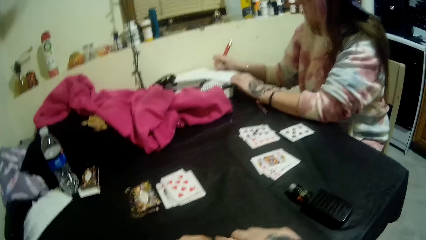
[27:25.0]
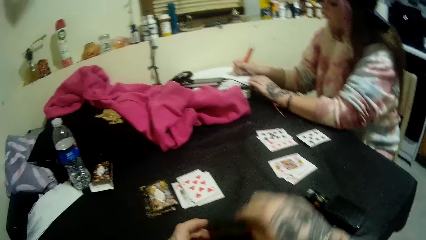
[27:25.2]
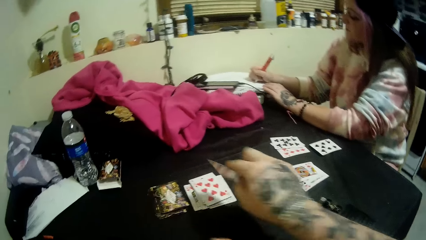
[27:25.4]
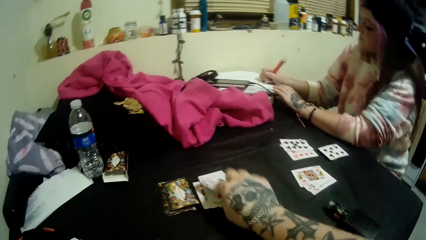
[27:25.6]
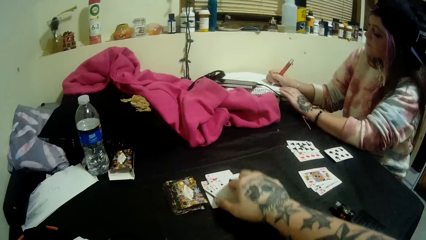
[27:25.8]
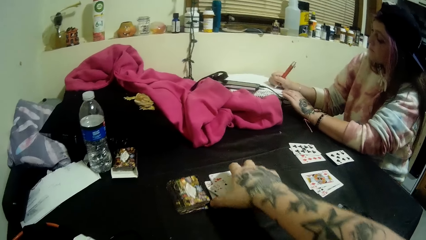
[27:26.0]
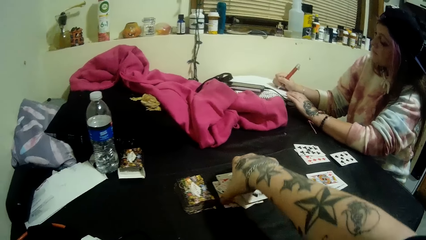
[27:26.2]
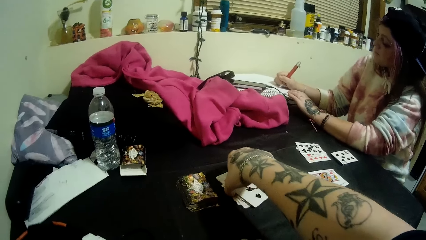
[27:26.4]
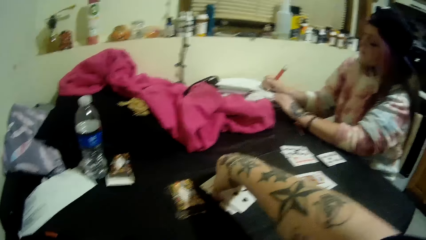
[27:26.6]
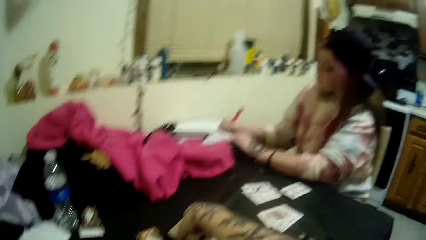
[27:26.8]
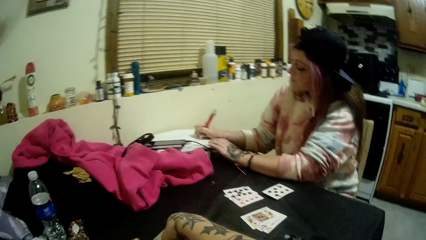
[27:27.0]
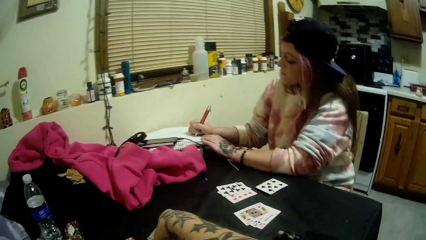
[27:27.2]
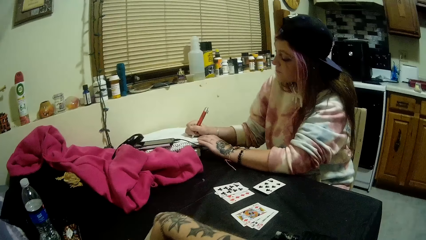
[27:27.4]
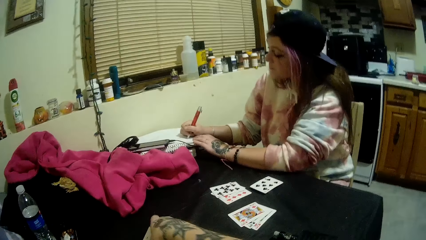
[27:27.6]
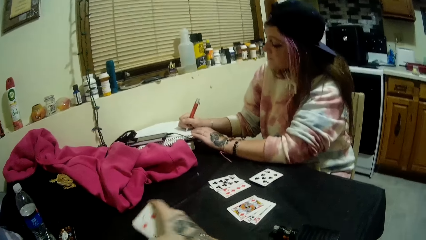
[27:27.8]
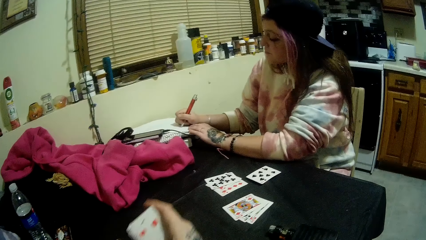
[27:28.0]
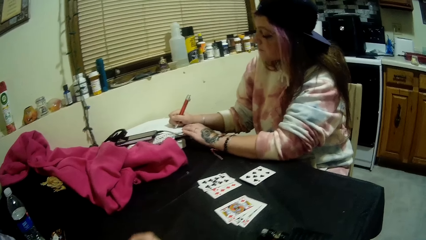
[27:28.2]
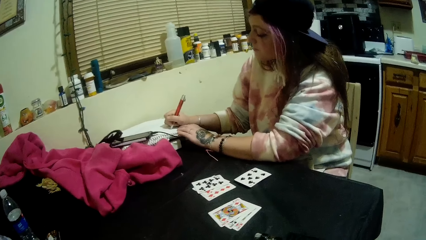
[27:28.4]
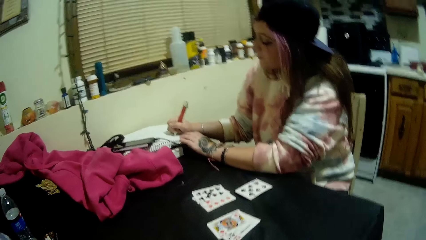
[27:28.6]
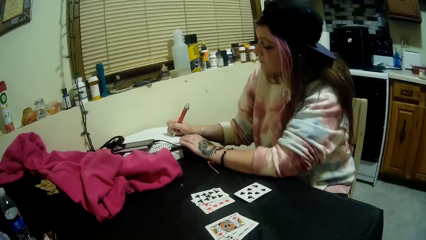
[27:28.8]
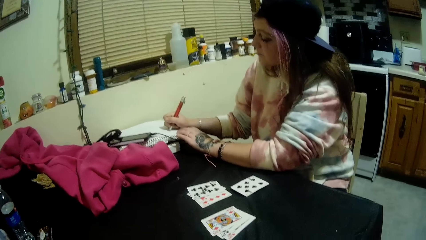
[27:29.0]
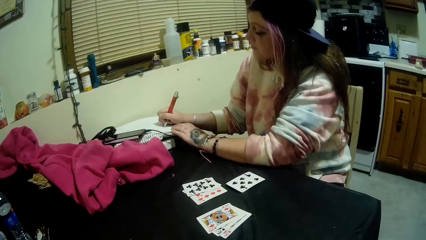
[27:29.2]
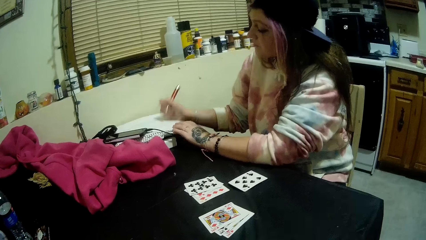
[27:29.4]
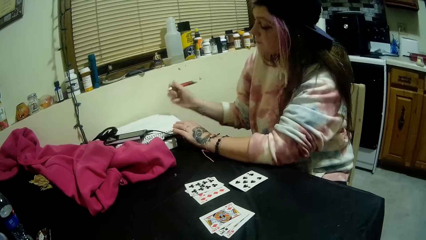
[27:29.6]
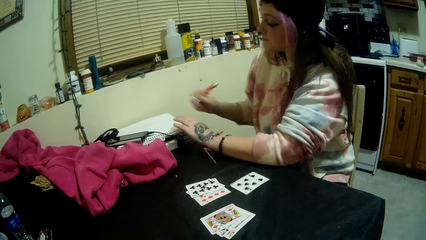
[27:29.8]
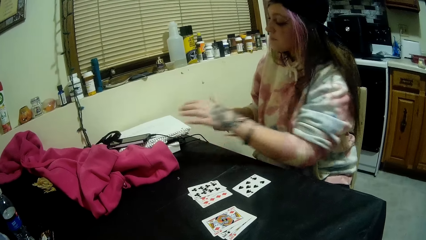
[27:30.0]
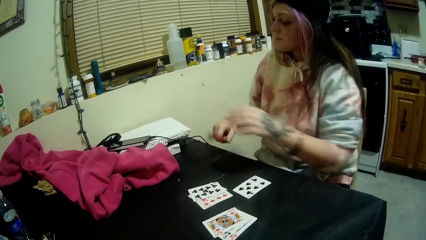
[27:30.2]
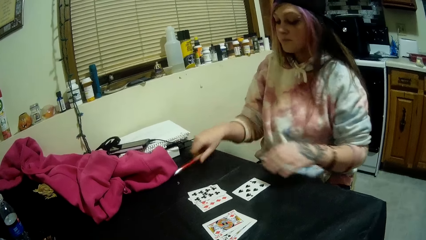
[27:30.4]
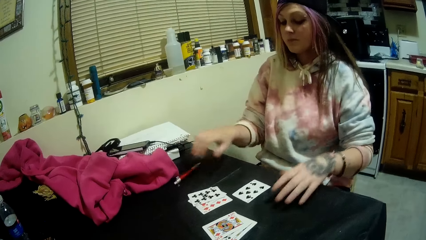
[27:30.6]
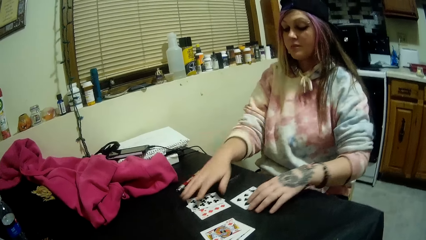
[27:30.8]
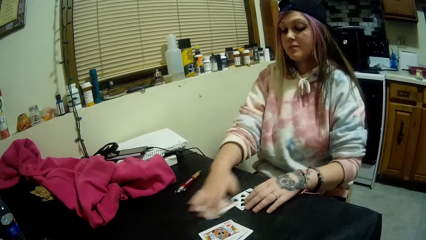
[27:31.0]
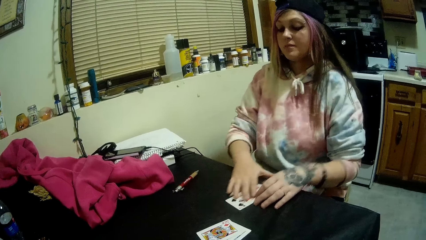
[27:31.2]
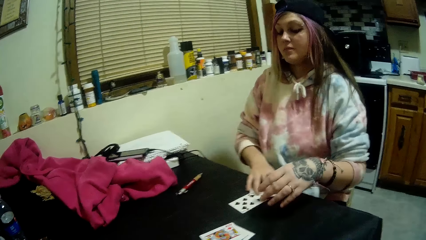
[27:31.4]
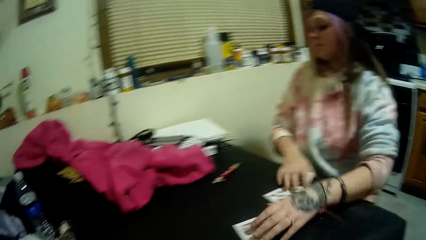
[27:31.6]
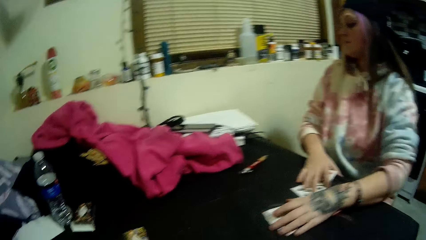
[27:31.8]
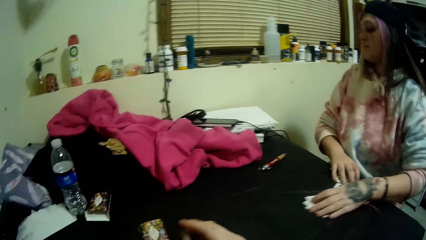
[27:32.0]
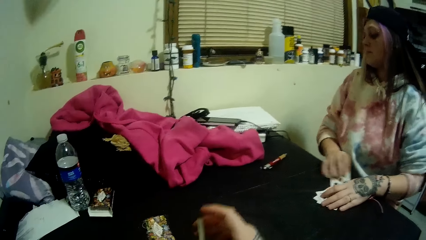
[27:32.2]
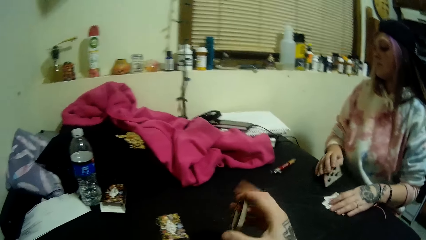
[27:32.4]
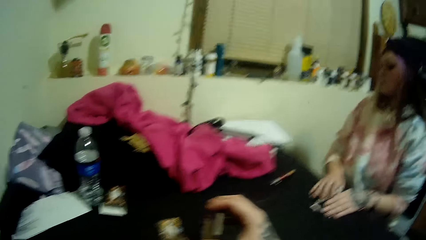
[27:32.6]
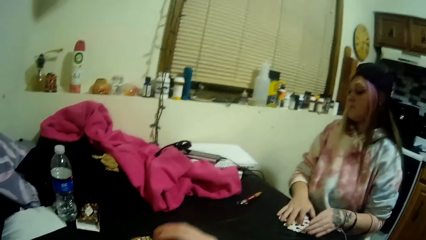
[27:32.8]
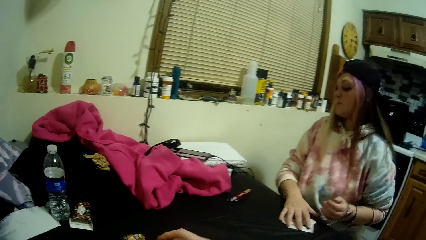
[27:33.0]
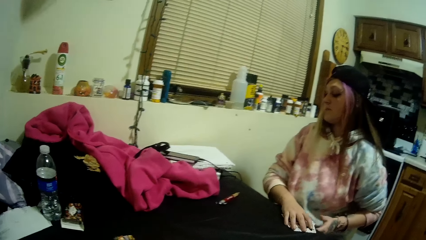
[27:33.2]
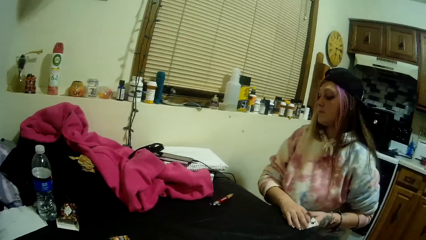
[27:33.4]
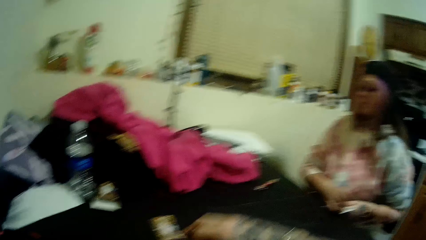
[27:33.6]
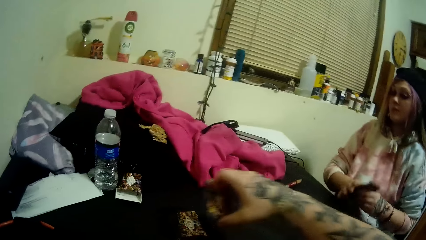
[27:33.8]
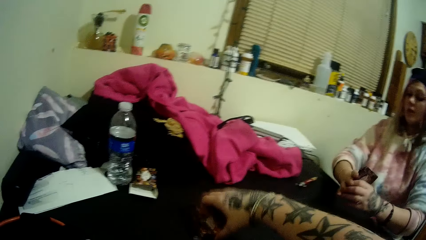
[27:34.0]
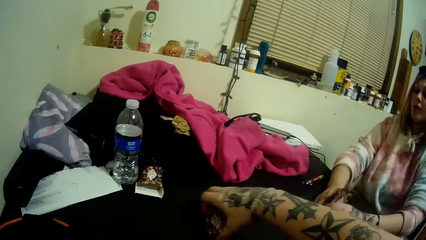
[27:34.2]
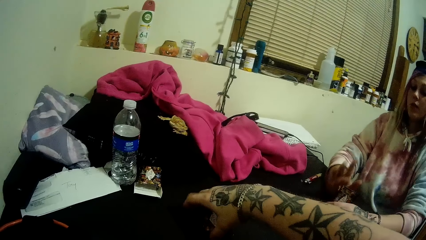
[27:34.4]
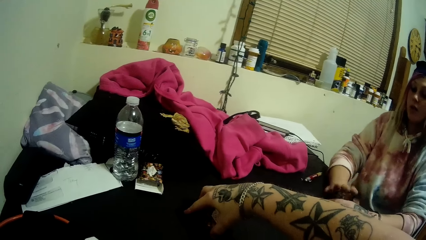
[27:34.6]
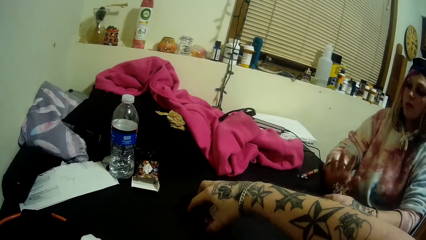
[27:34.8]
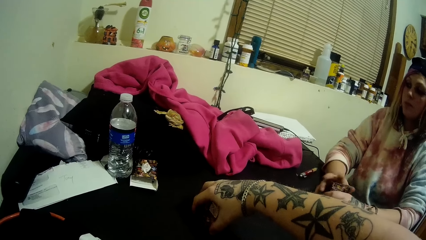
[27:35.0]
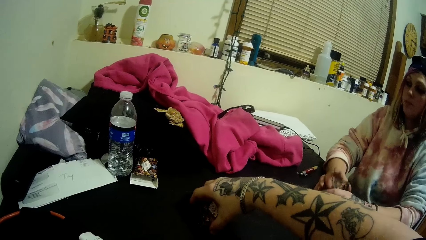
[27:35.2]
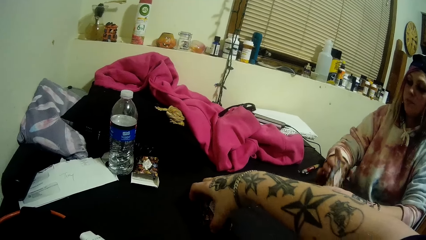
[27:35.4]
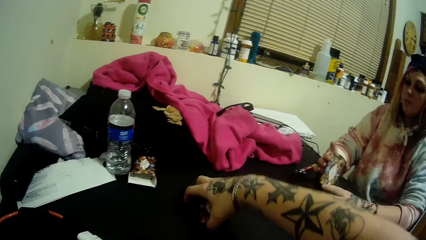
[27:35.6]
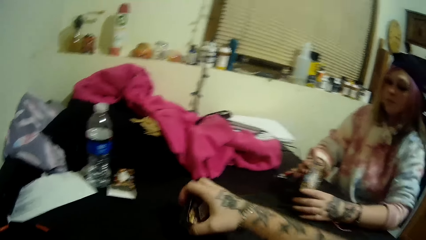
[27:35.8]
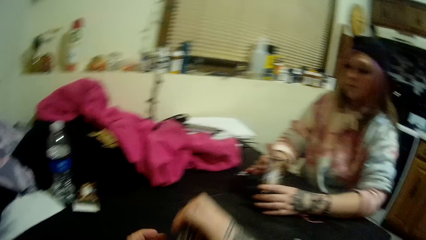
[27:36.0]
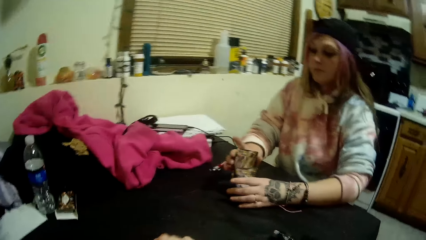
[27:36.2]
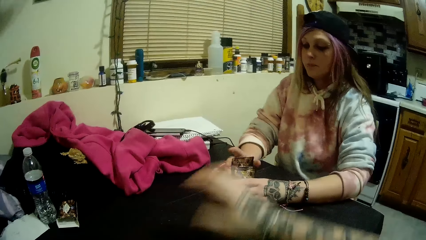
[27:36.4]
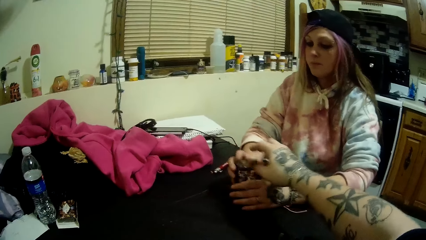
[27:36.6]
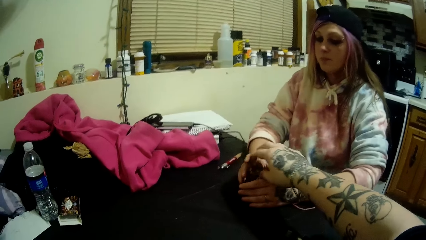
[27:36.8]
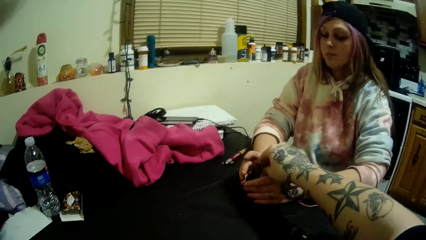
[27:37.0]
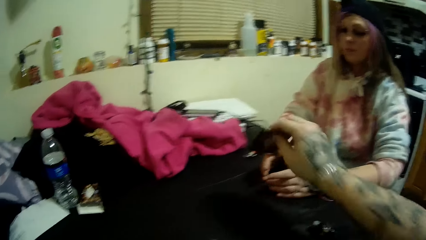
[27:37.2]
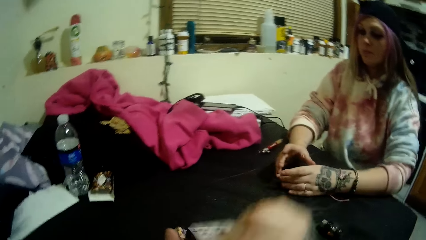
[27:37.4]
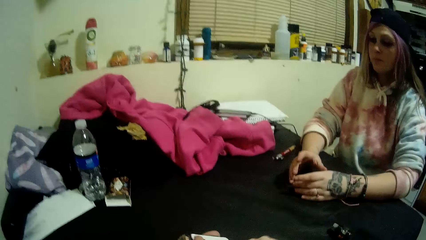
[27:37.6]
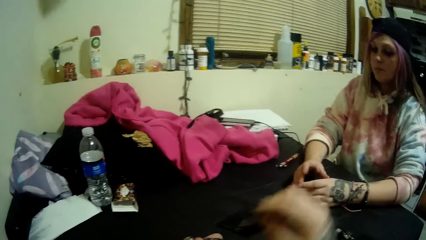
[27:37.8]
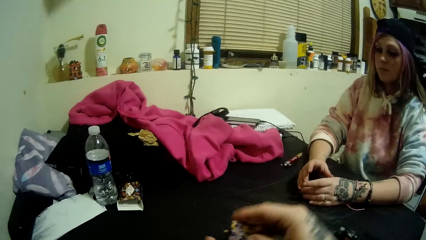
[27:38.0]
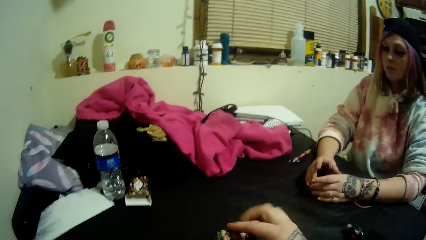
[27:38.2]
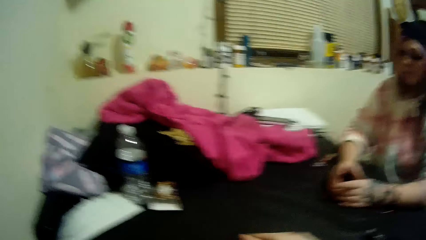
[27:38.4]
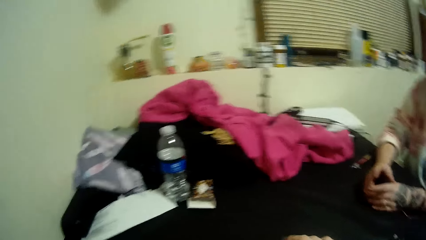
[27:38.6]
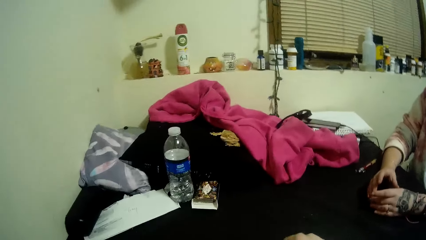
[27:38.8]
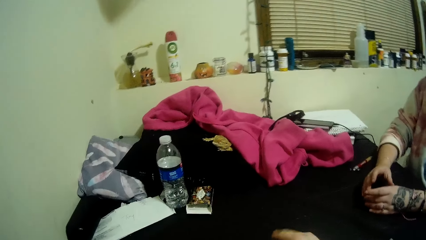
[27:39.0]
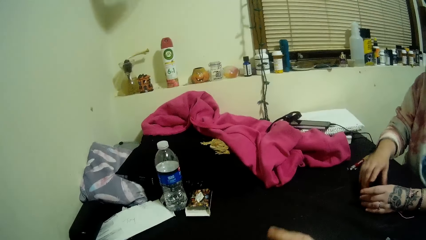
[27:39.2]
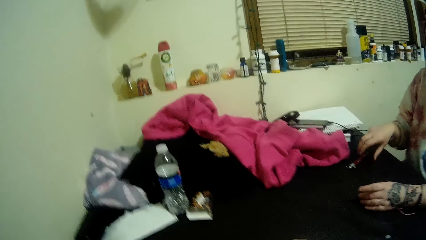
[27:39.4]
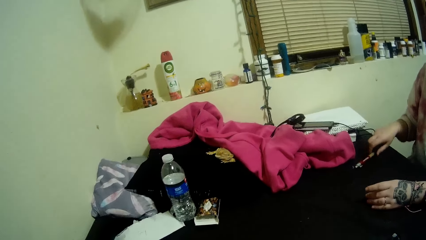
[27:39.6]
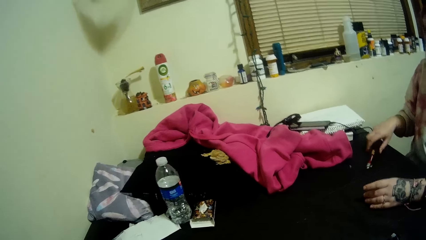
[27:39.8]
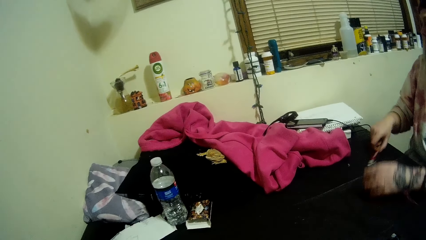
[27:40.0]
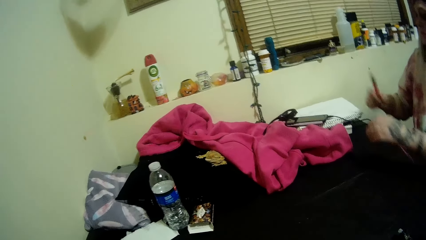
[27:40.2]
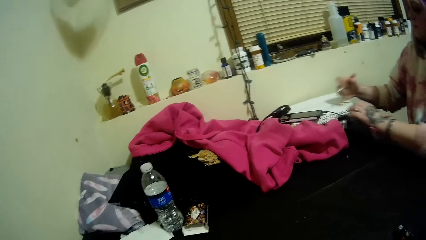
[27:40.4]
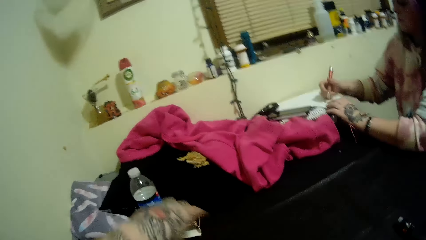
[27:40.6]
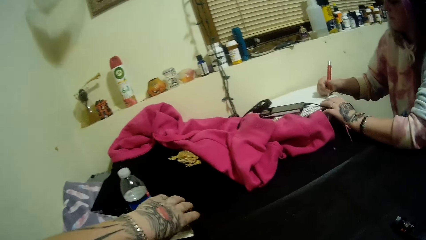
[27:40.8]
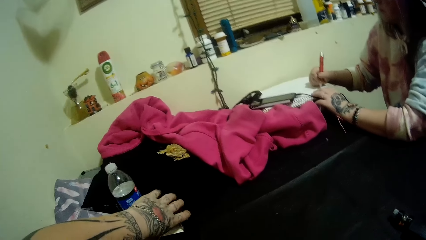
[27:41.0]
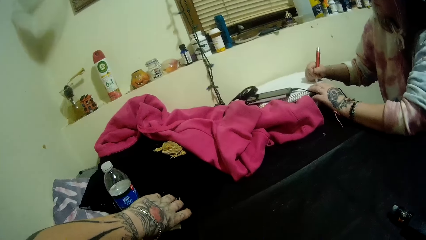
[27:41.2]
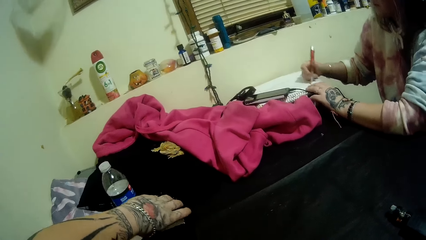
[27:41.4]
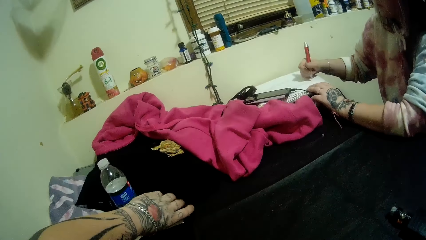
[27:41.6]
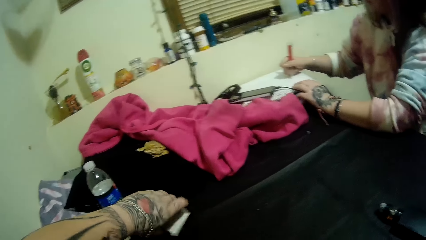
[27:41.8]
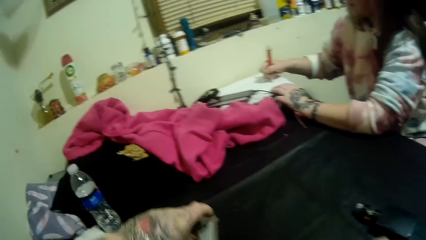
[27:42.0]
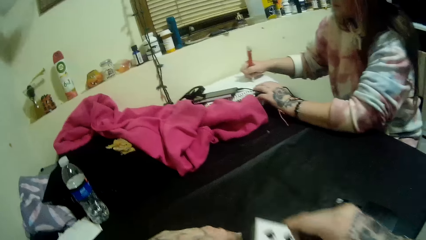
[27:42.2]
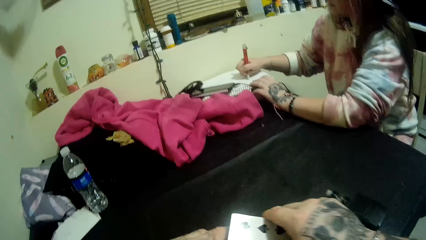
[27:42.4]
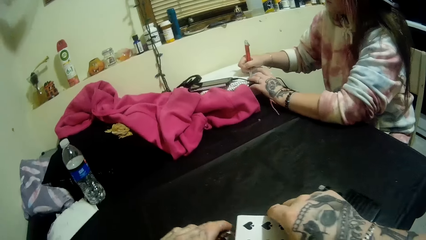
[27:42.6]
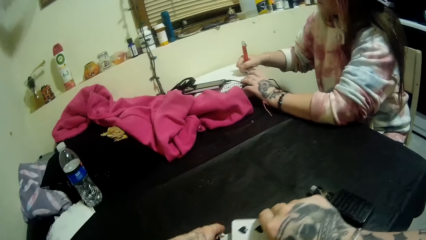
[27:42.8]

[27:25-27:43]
The camera wearer drops another card on some other cards on the table. The man puts the pen on the table. The man starts to play cards again. The man collects play cards from her side on the table. The camera wearer shuffles the card on the table. They collect some cards from the man. The man picks up the pen from the table. The man writes on the book on the table with the pen.
